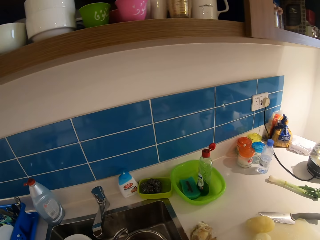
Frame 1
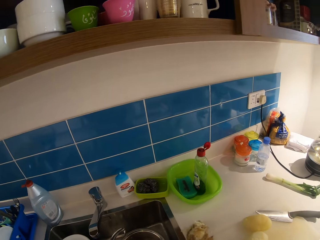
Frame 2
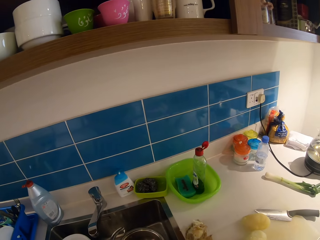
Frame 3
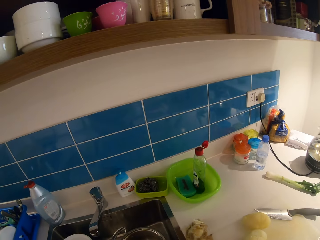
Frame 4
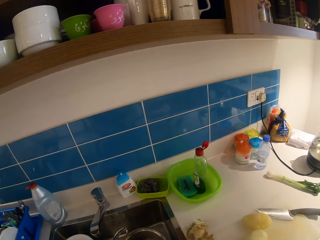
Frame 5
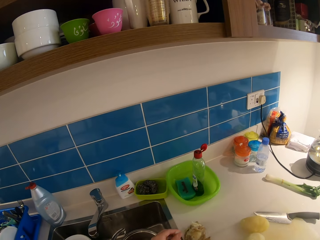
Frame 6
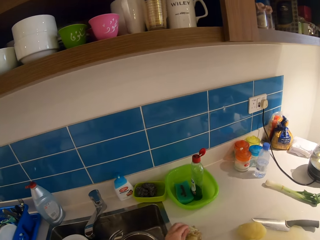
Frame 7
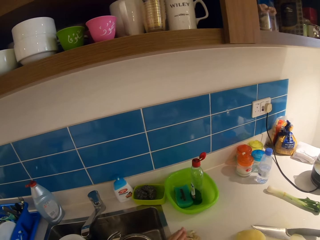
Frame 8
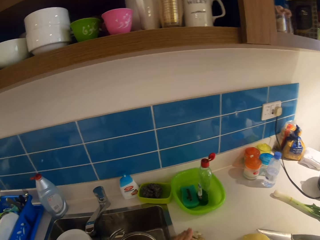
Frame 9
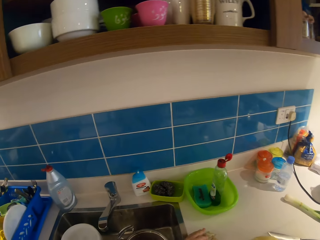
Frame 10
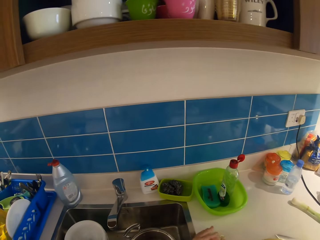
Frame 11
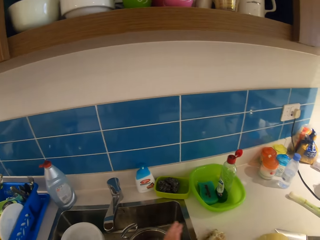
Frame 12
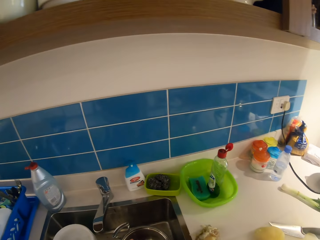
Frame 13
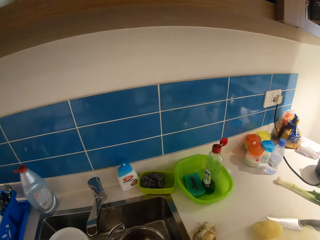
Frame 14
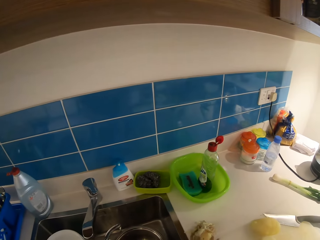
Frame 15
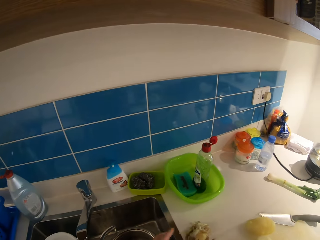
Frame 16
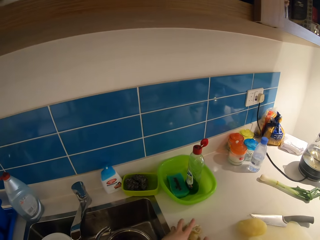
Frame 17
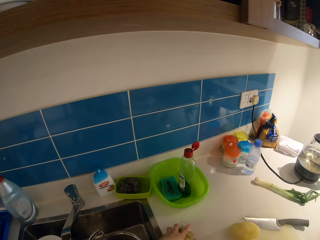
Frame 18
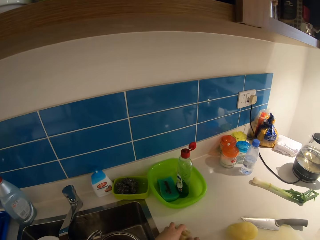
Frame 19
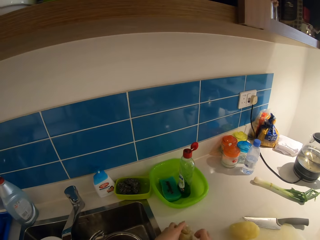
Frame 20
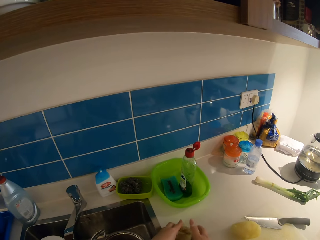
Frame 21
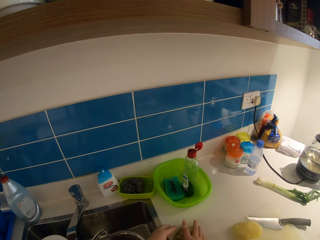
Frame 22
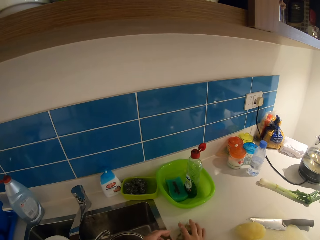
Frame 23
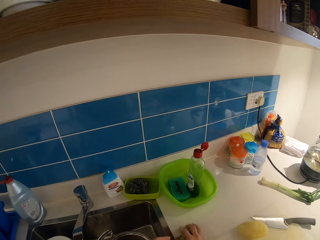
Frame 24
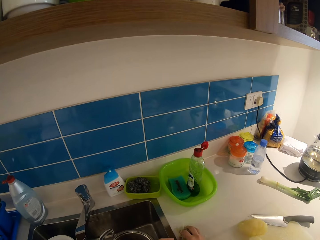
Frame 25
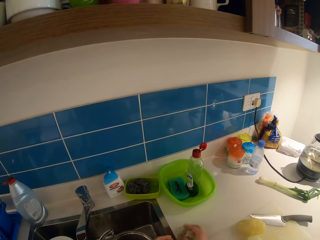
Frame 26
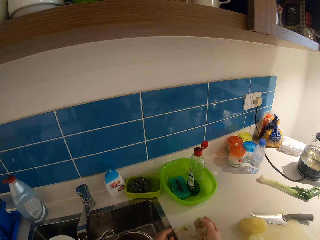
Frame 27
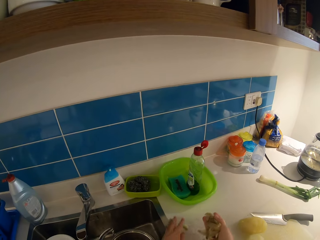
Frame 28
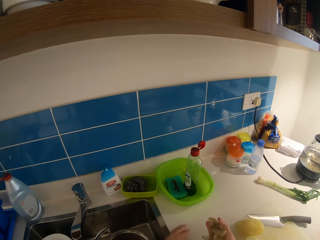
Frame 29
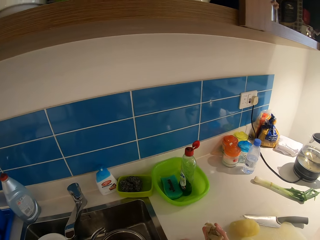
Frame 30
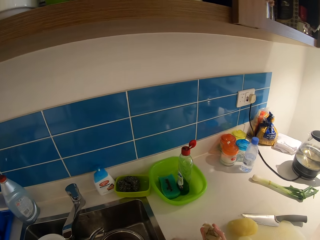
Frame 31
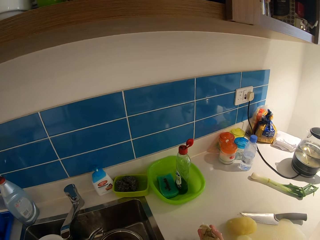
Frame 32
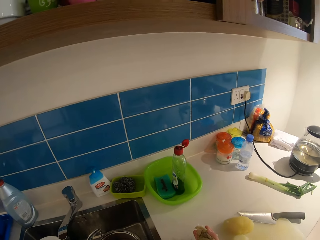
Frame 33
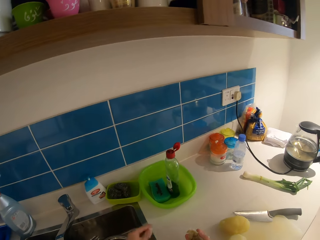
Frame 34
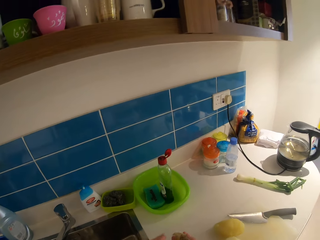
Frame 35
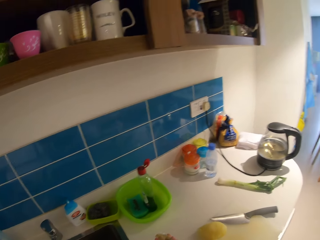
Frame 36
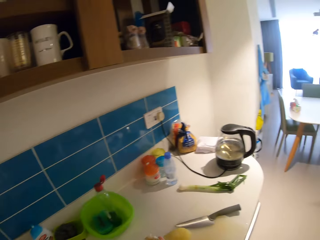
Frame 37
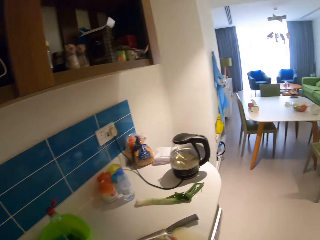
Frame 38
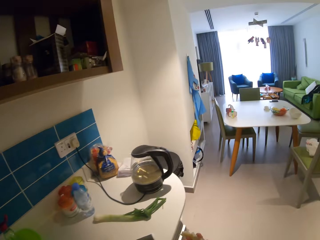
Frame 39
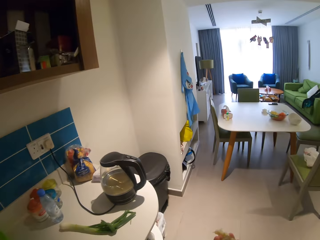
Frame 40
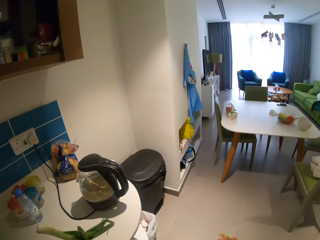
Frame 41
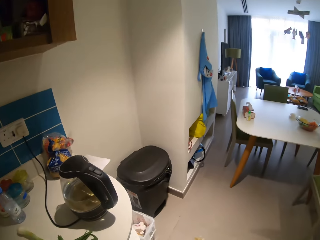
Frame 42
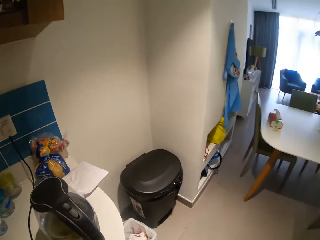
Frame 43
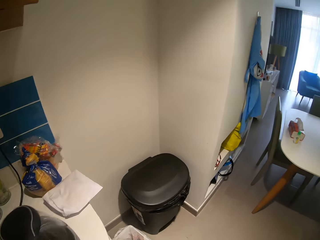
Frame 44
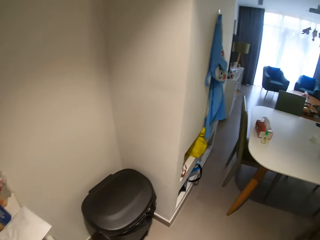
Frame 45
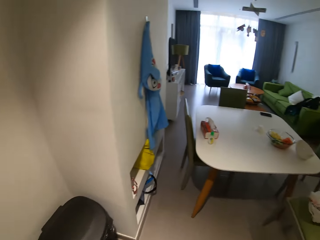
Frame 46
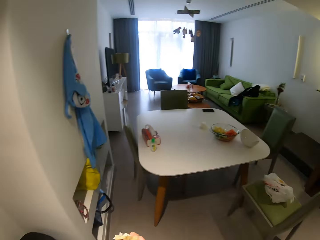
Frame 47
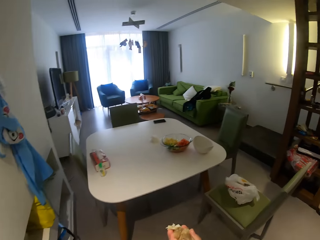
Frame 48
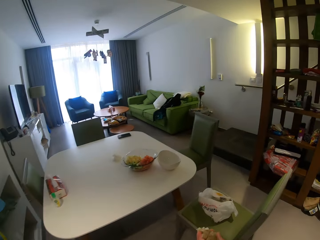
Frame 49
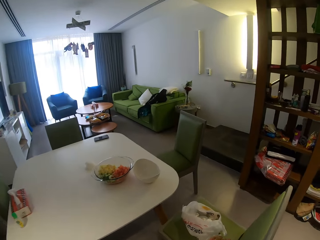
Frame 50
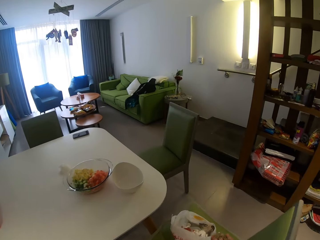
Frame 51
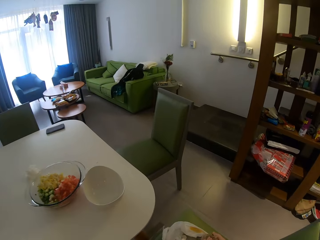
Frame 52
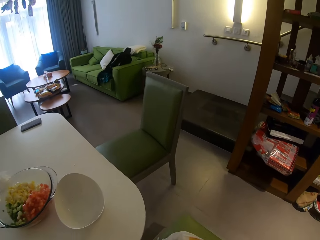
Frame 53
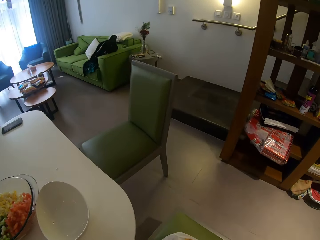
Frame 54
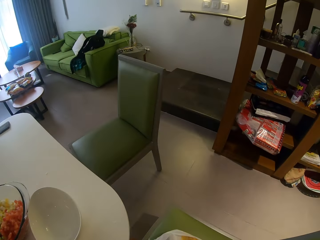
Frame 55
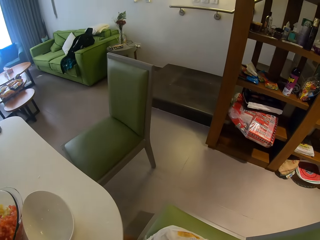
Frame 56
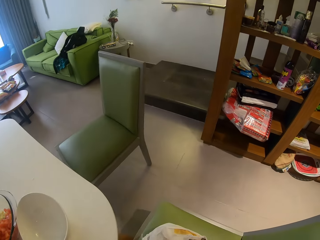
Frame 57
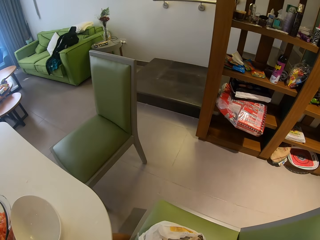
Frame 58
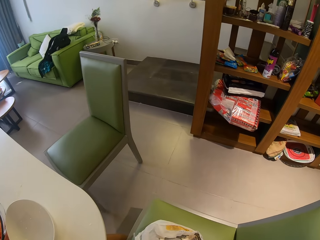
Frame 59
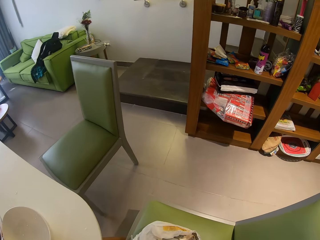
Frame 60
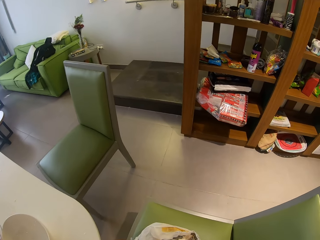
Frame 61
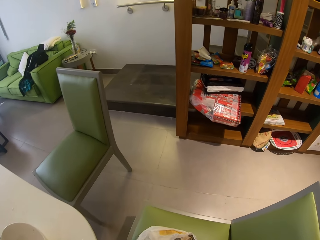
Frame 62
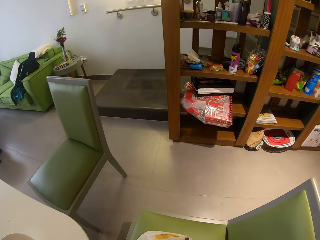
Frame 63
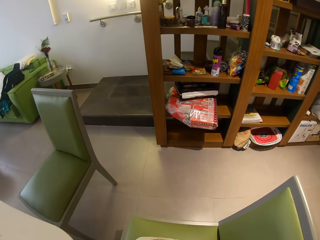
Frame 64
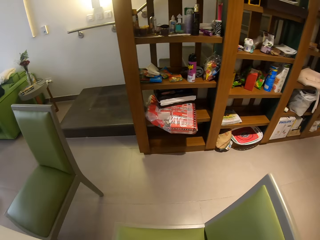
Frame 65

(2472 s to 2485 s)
The camera wearer puts peels on the surface. She packs the potato peel on the counter with both hands. She picks up the peels. She drops the potato peel into the bin with her right hand. She walks towards the dining table.

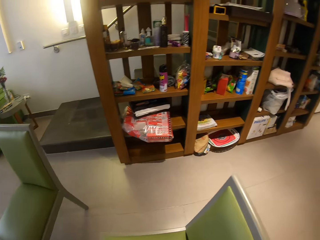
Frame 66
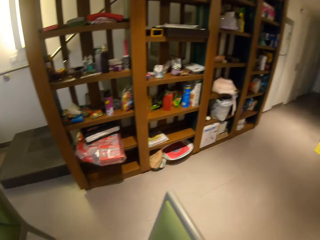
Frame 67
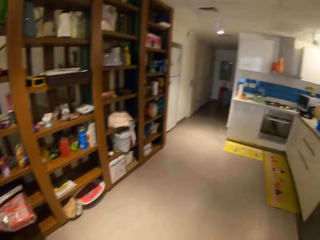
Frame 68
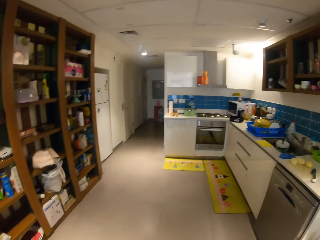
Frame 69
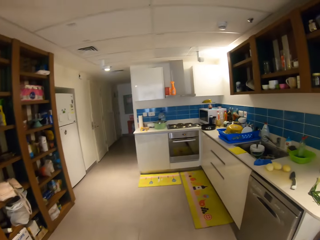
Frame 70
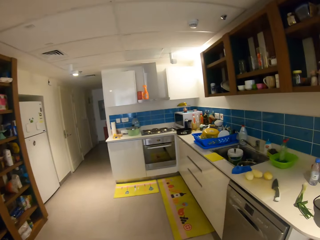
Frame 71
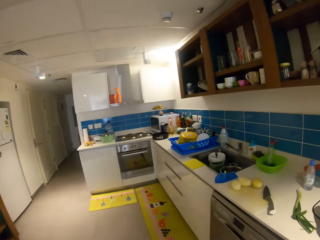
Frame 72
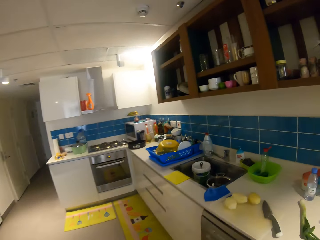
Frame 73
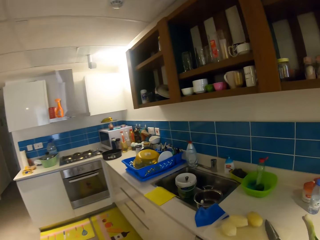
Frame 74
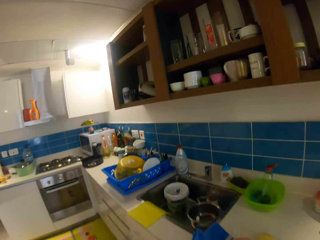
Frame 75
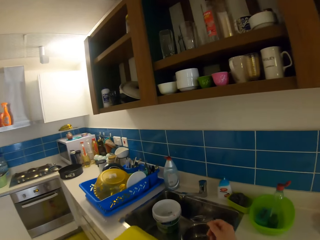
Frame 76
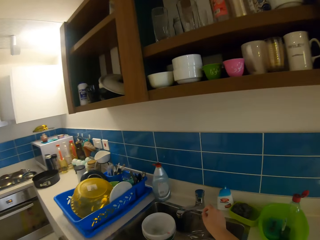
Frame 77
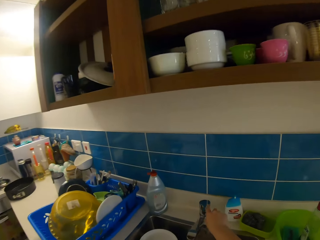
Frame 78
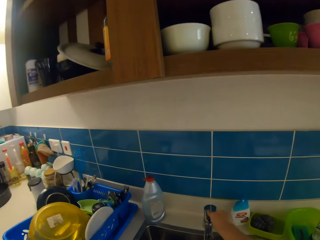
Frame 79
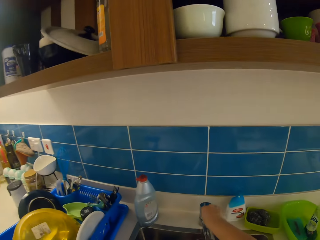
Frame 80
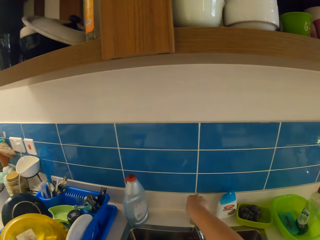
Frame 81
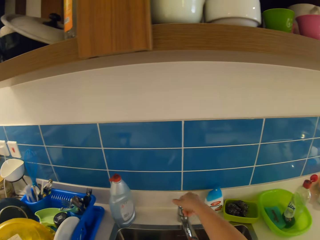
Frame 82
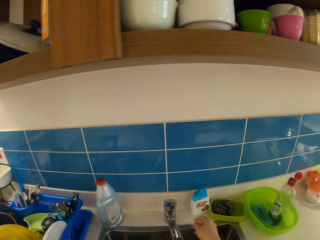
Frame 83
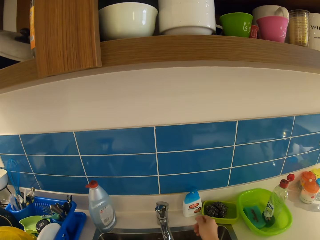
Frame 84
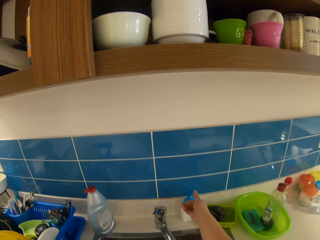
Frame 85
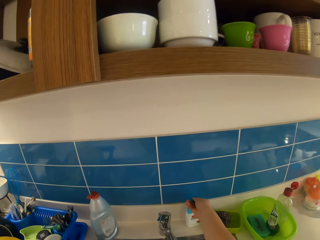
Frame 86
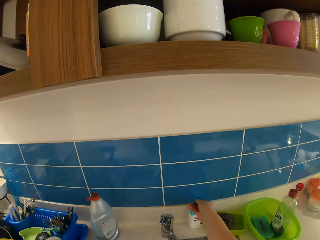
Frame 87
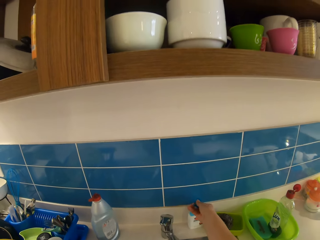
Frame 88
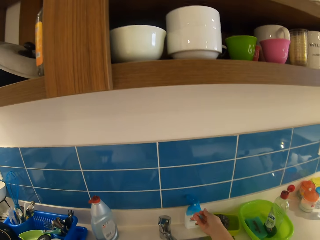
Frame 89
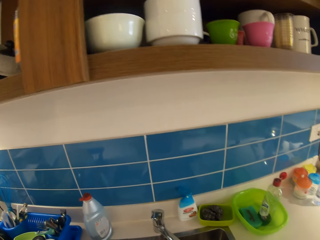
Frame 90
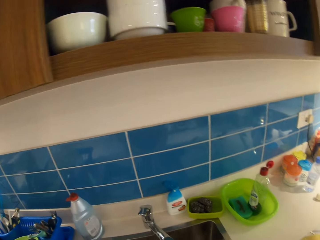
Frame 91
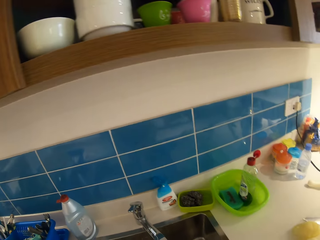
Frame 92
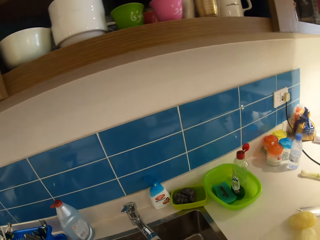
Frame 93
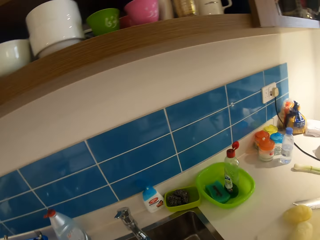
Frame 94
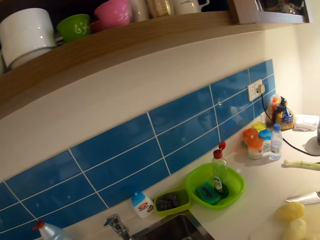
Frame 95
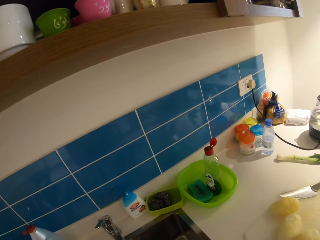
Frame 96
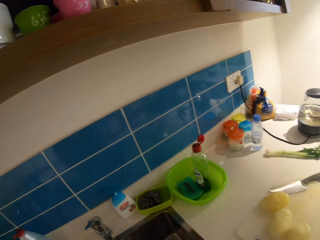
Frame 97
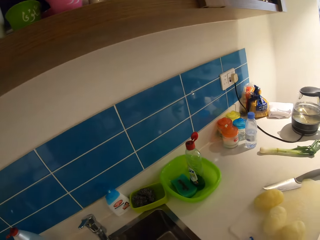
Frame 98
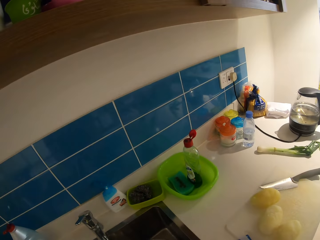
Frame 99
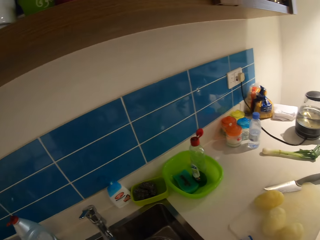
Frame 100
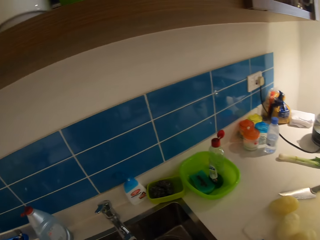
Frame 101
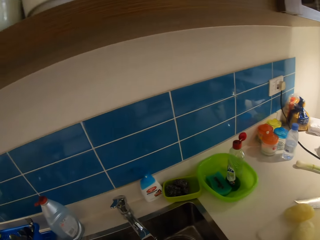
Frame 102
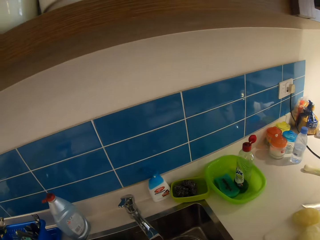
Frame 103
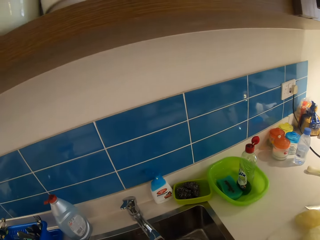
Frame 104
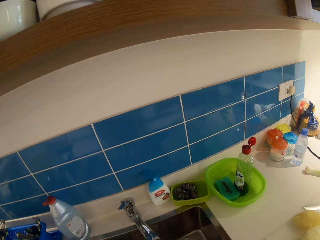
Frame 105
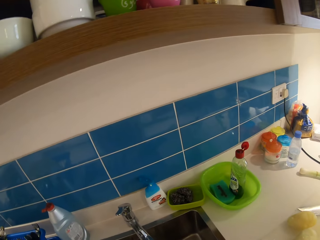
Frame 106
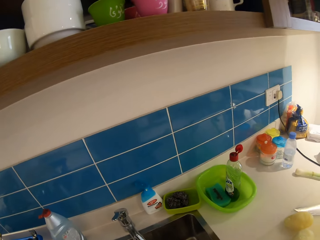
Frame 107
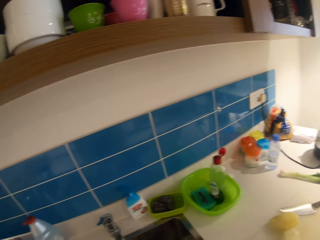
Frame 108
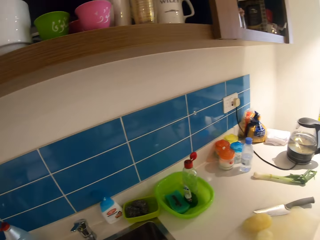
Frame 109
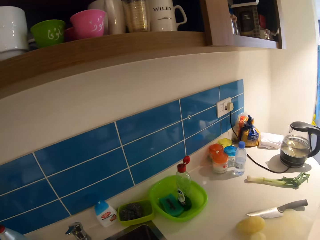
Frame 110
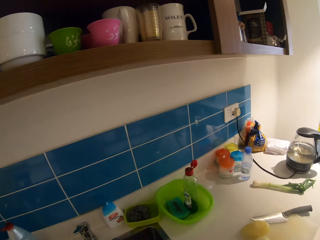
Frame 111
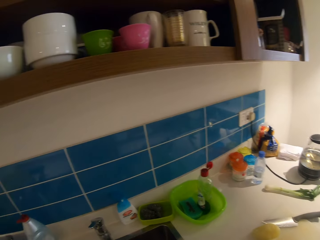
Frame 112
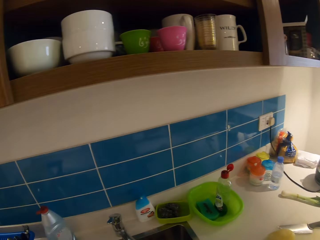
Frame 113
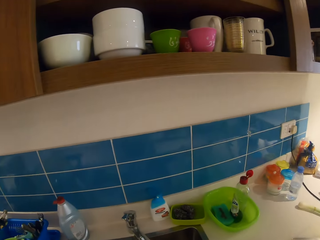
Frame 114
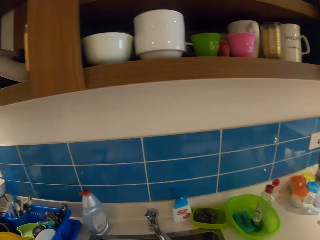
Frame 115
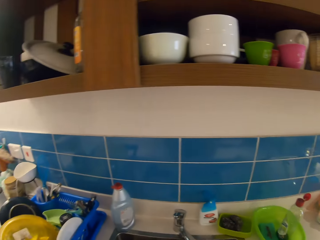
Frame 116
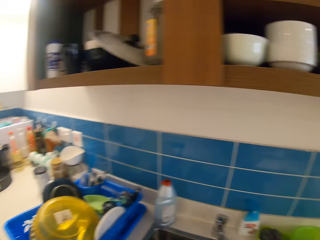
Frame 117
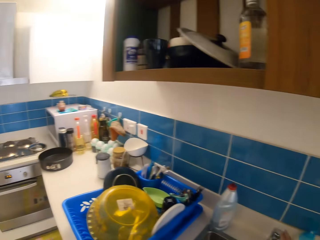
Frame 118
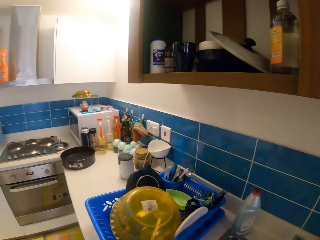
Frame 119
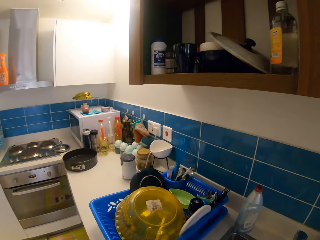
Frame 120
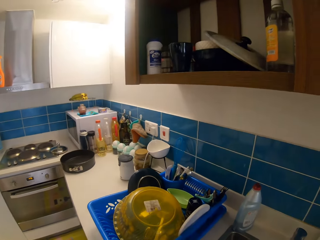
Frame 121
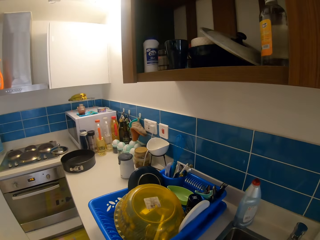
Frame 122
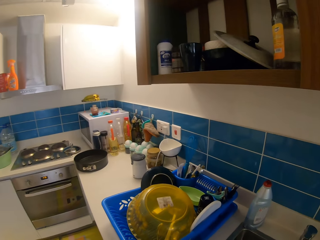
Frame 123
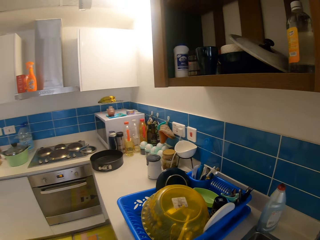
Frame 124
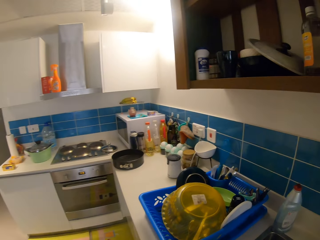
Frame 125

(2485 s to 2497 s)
The camera wearer walks towards the sink. She turns on a tap with her right hand. She puts hand wash on her right hand. She presses the soap dispenser. She washes both hands. She turns off the tap with her right hand.
